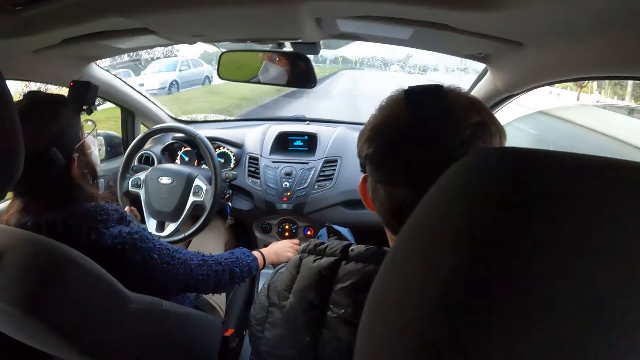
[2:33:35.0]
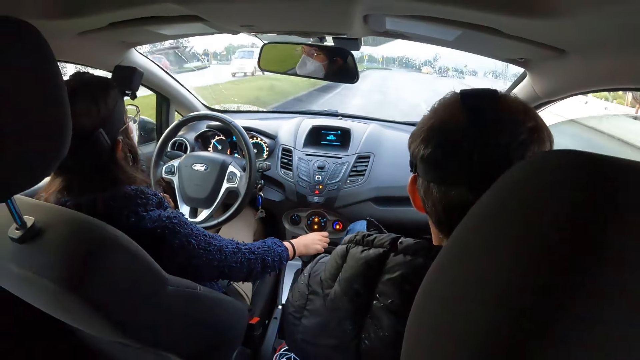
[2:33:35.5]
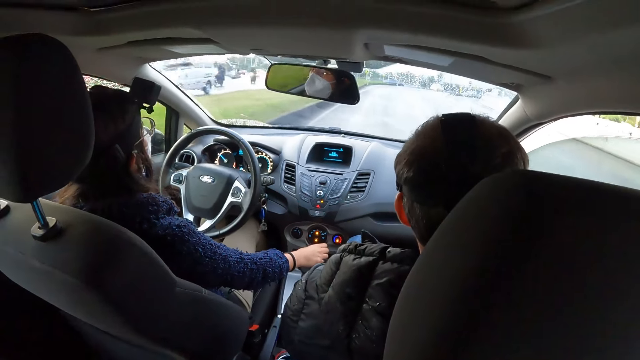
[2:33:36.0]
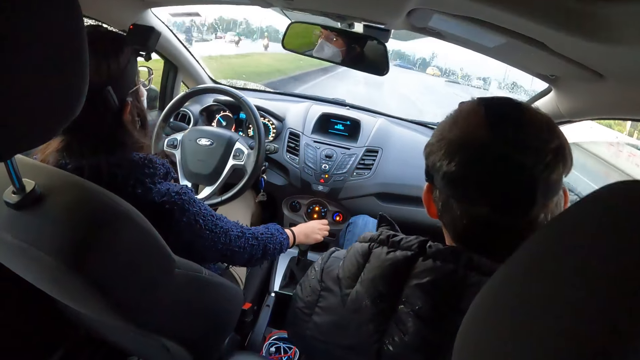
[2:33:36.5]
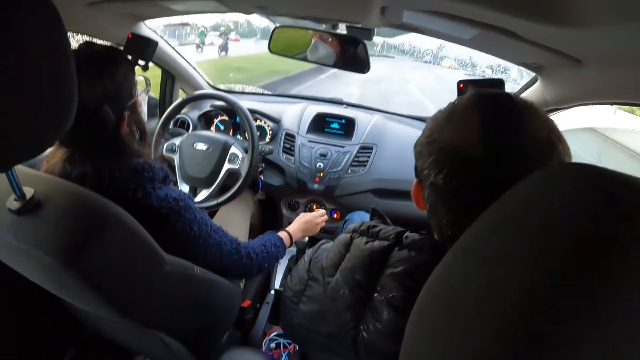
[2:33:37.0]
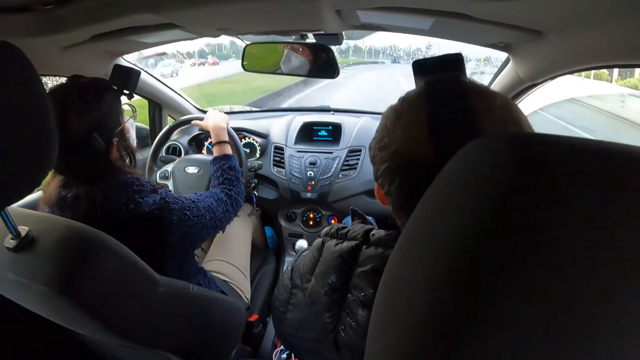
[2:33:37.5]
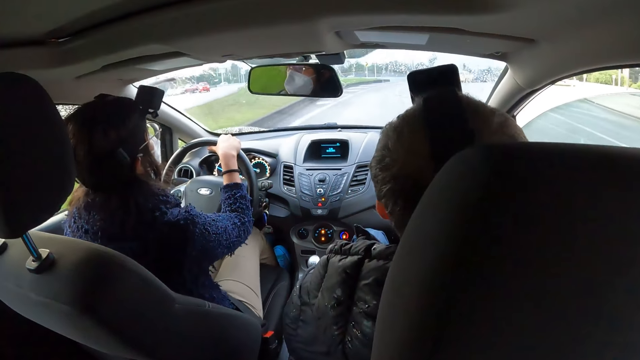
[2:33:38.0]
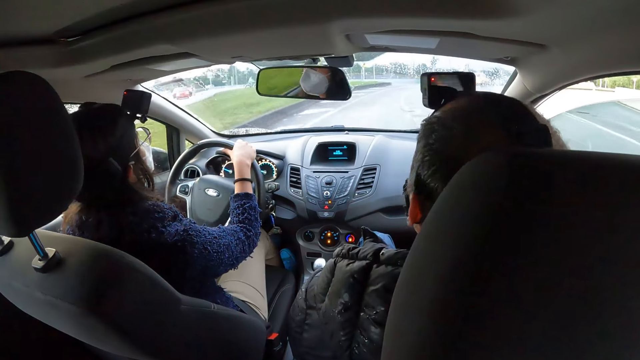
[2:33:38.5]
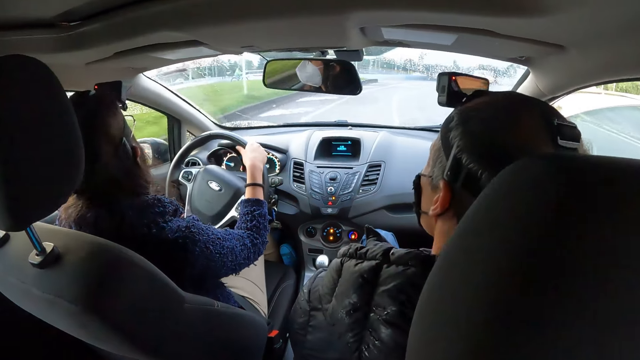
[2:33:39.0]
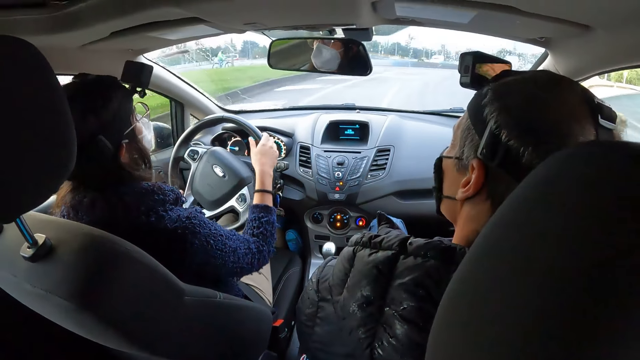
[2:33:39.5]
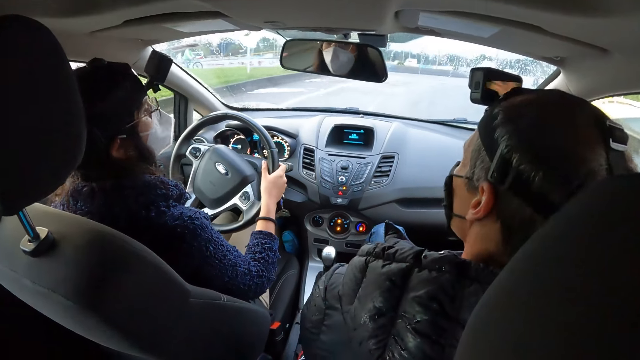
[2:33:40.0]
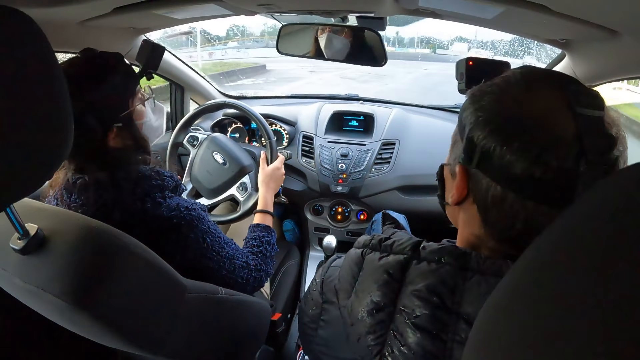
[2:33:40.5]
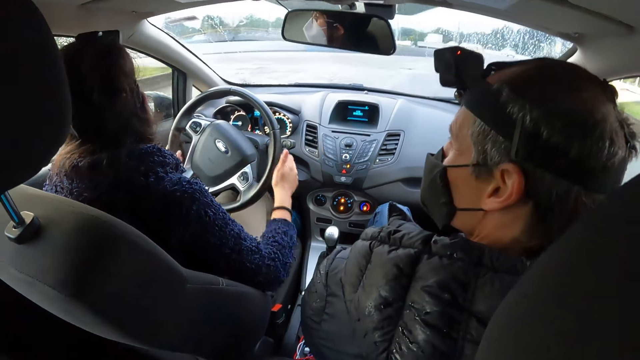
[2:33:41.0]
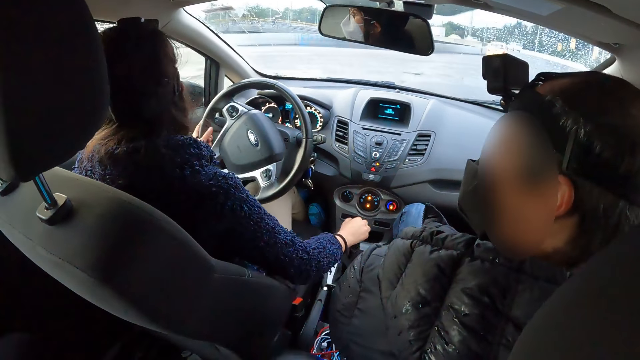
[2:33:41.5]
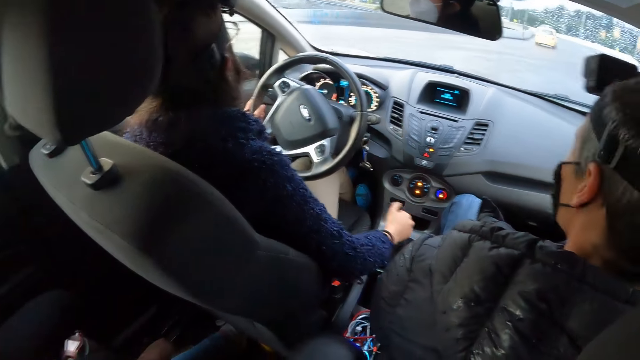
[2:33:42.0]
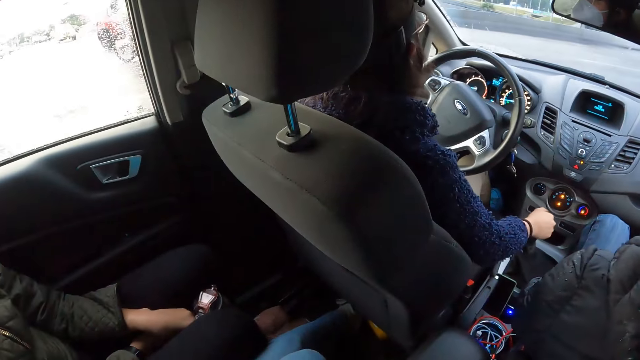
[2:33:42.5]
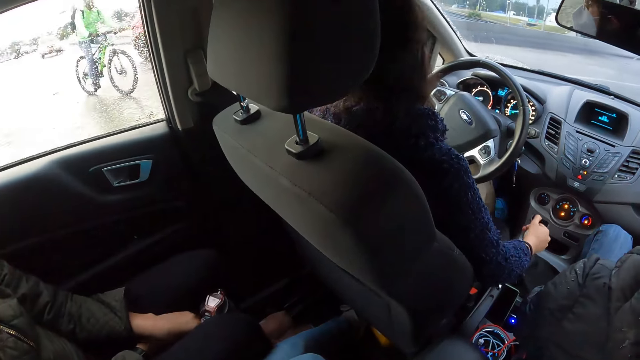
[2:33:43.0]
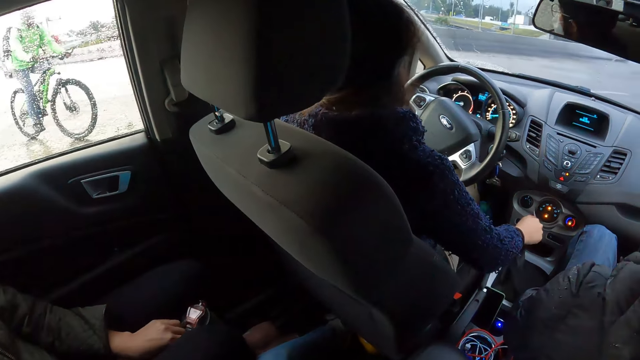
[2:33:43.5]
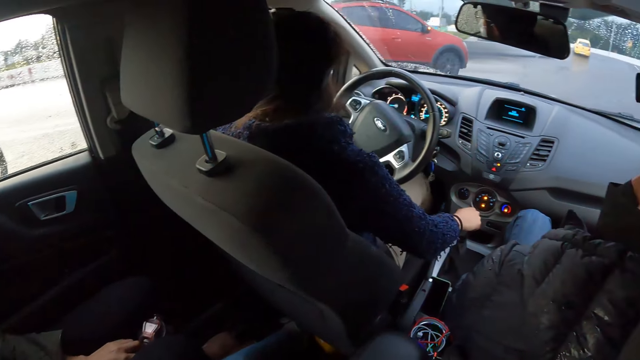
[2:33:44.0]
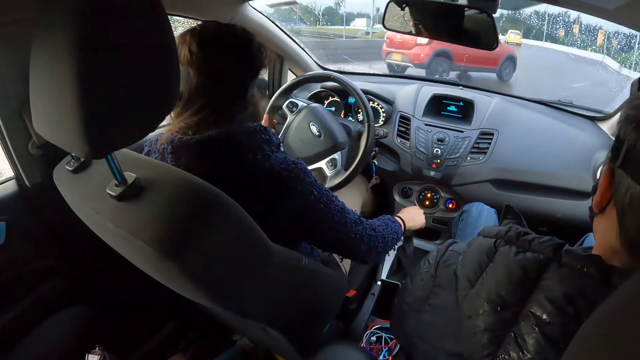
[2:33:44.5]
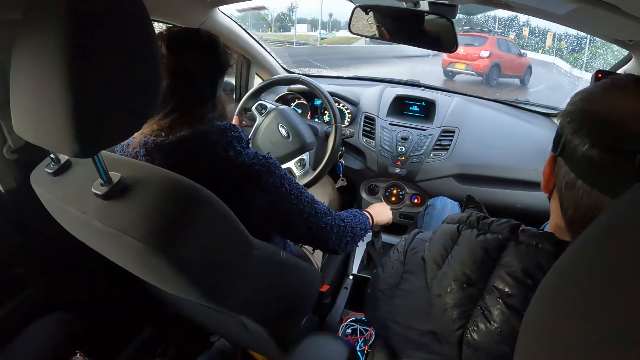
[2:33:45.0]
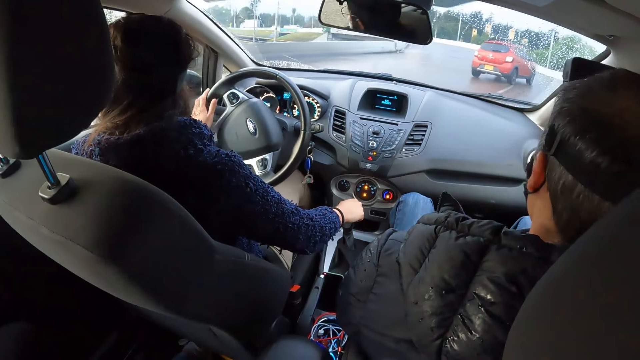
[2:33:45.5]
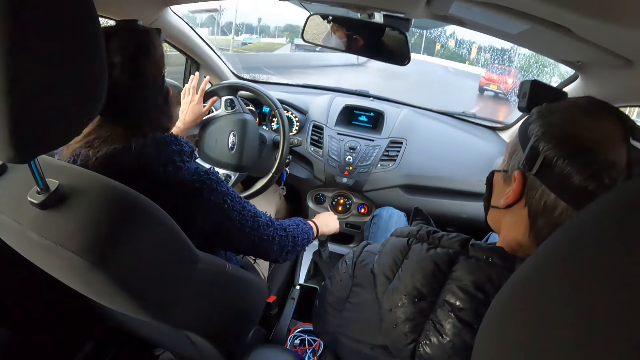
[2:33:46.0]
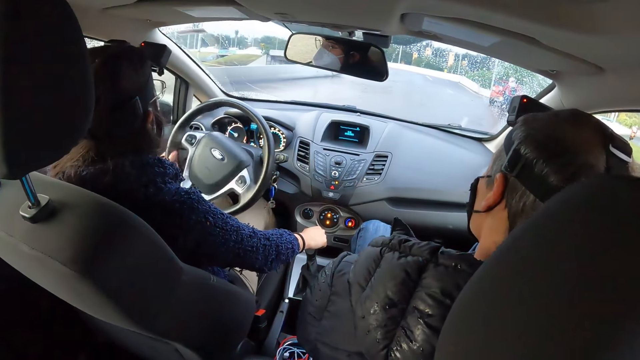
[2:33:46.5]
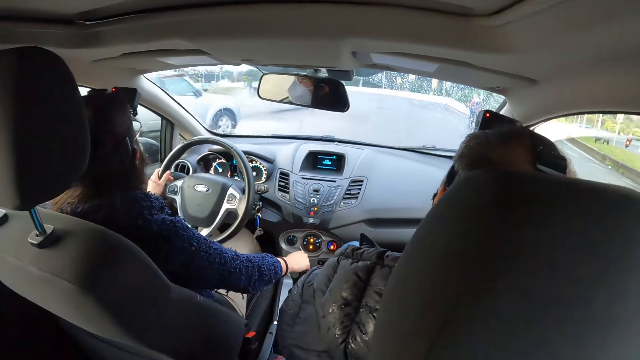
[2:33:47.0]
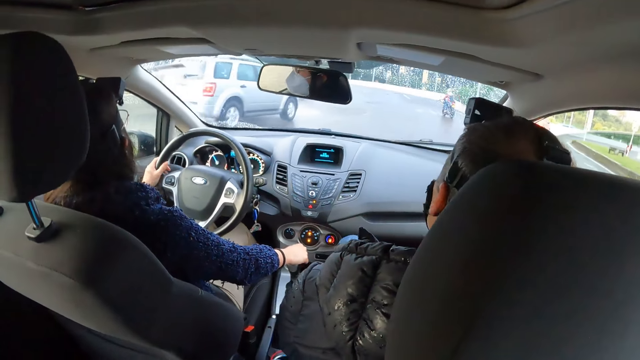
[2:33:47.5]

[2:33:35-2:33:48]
The woman drives the car with the steering in both her hands. Another woman operates the gear in the car with her right hand. The camera wearer looks around. A man cycles. The woman drives the car.

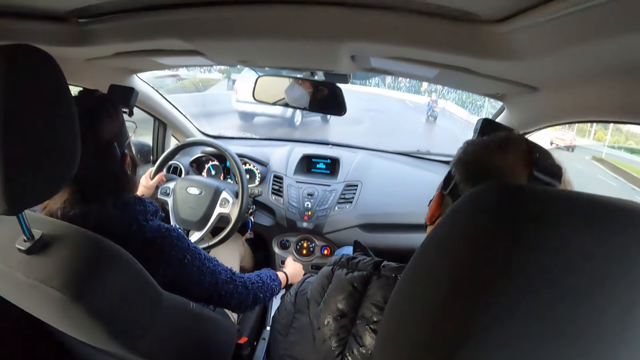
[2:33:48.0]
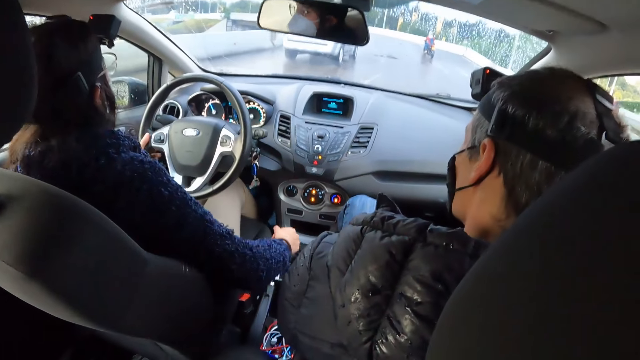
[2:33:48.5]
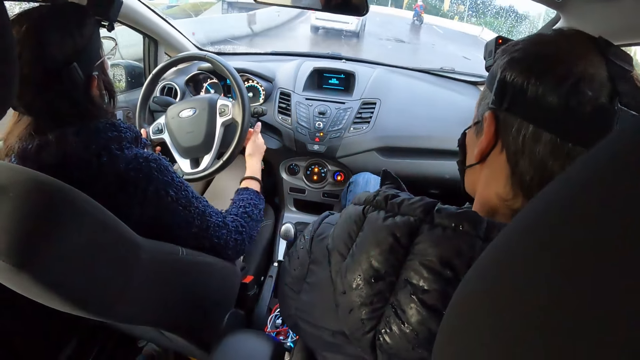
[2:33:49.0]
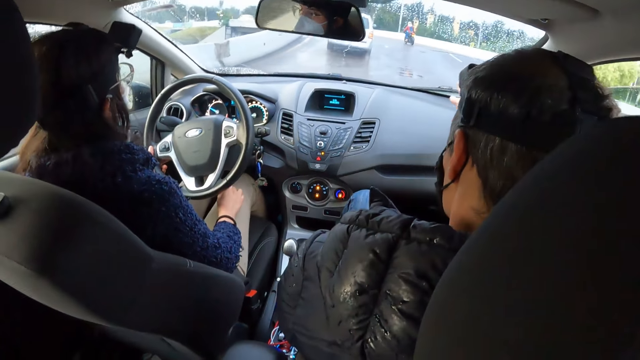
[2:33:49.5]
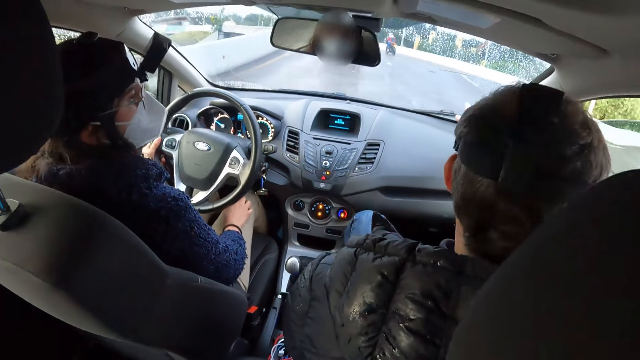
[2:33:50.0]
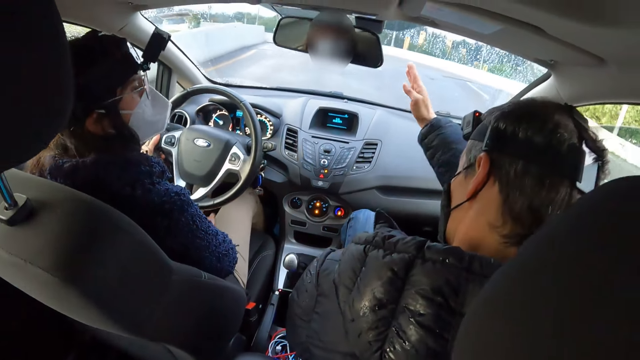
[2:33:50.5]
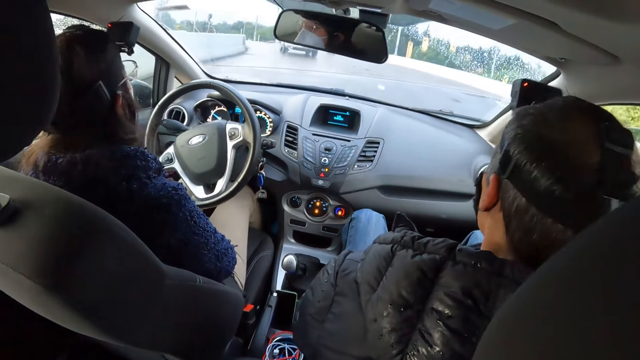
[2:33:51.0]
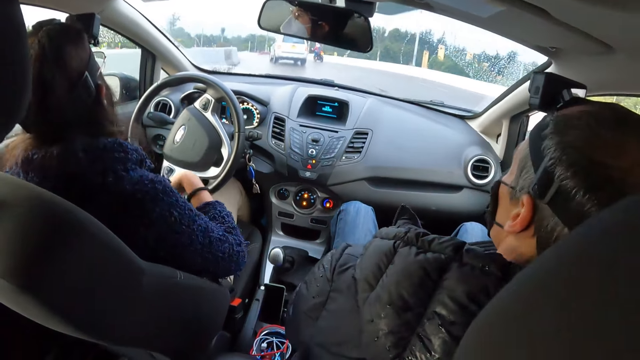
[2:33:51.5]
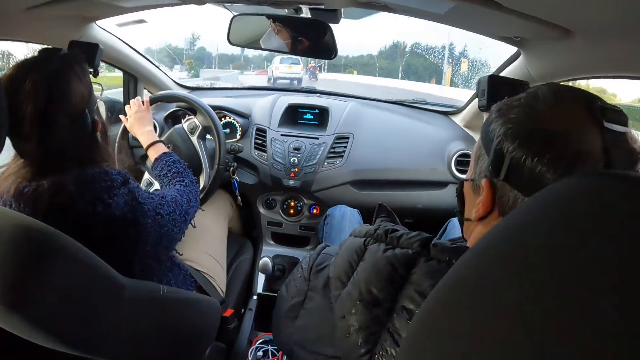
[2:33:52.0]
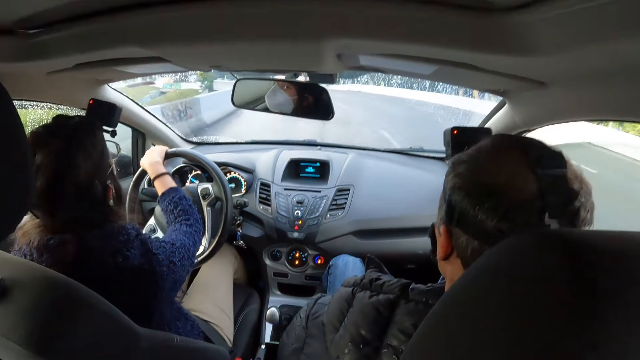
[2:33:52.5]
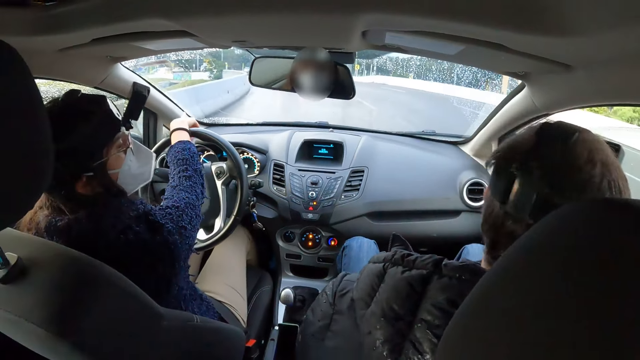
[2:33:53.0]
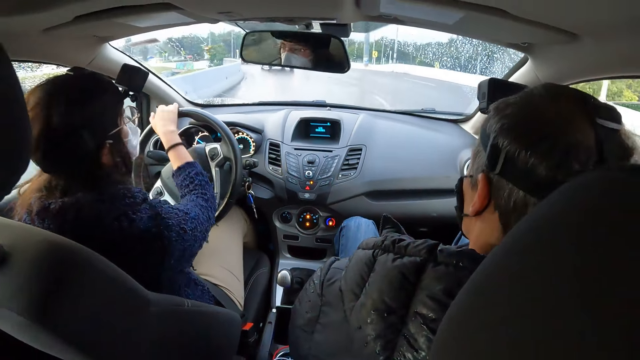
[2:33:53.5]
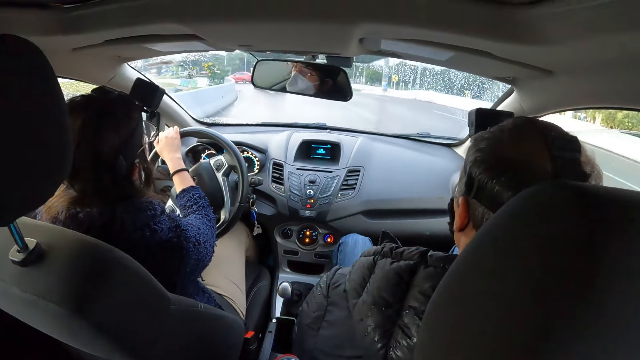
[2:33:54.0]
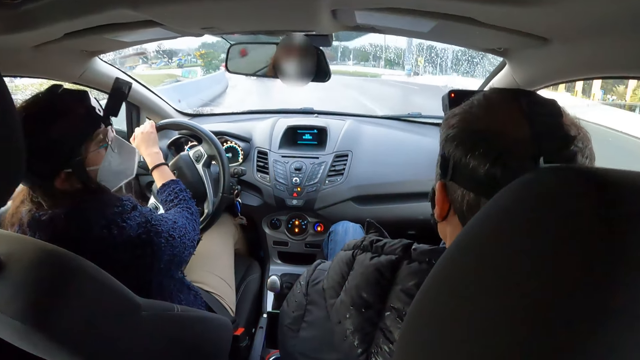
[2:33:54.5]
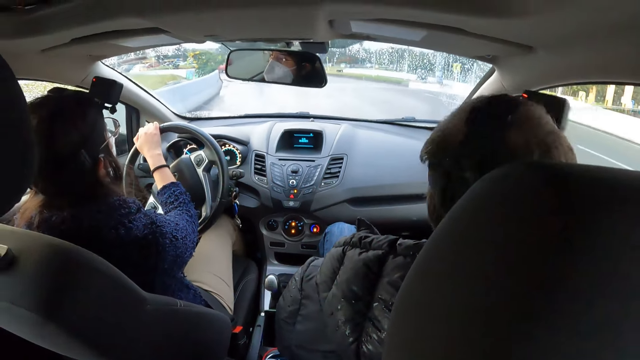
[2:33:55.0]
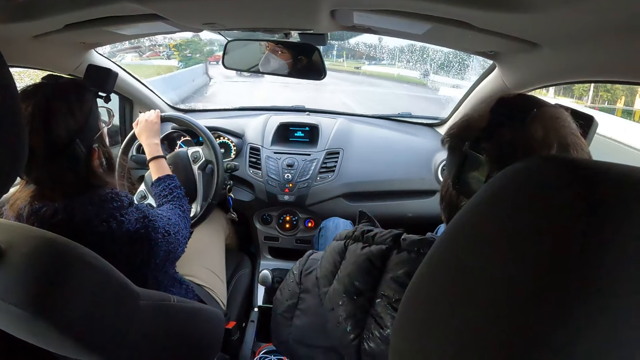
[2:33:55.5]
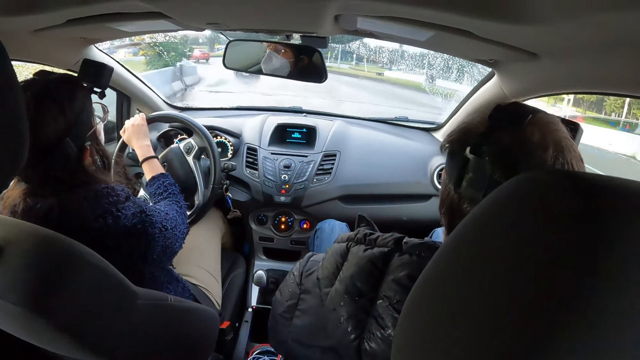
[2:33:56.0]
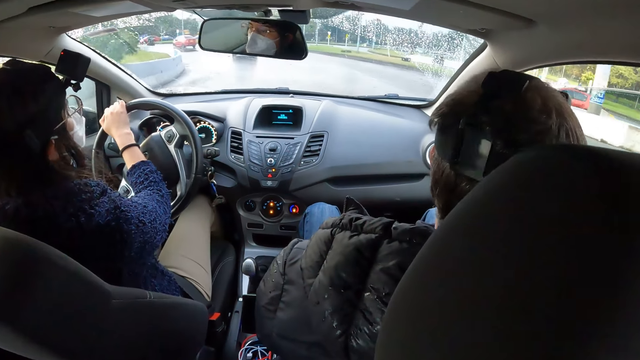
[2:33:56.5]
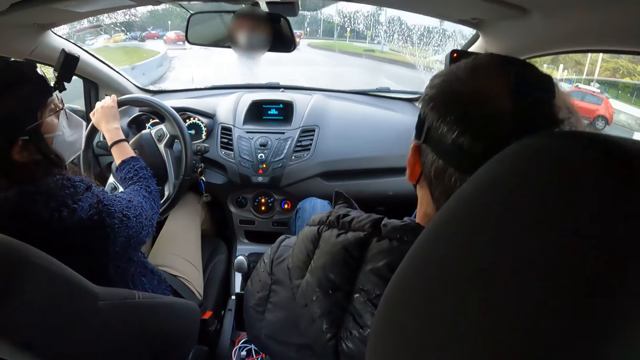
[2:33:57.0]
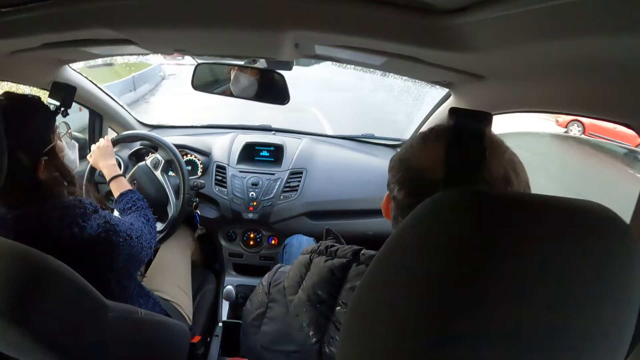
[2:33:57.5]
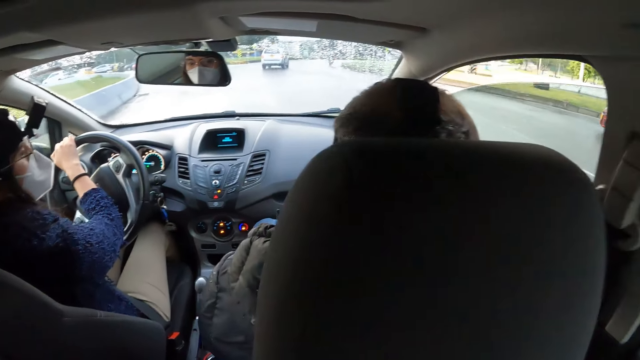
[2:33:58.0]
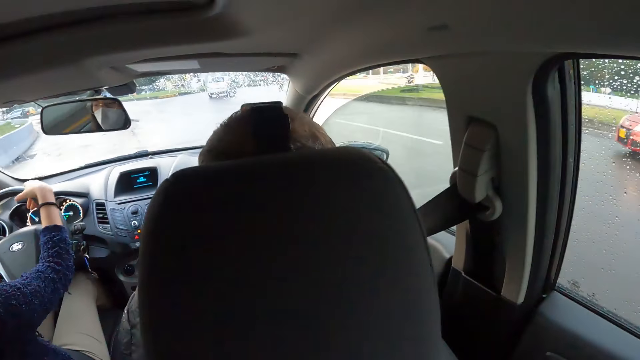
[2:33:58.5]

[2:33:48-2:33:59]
The woman places her right hand on her right lap. The man gesticulates in the car with his right hand. The woman drives the car with the steering in her right hand and gesticulates in the car with her right hand.
